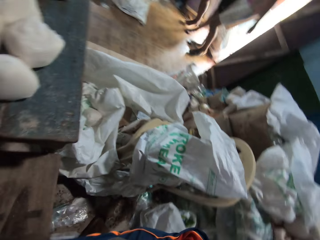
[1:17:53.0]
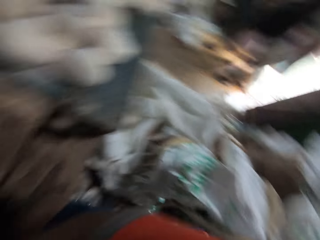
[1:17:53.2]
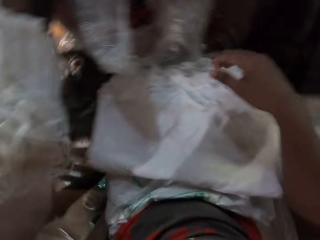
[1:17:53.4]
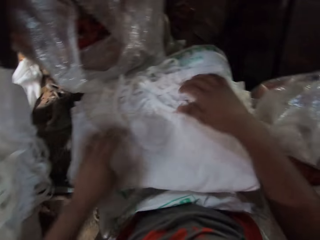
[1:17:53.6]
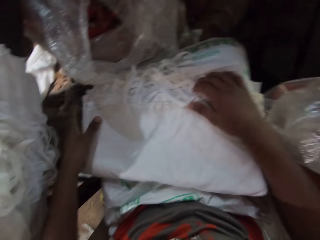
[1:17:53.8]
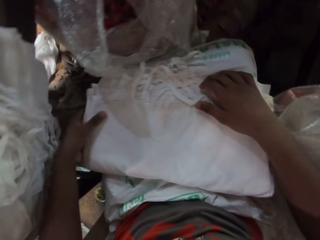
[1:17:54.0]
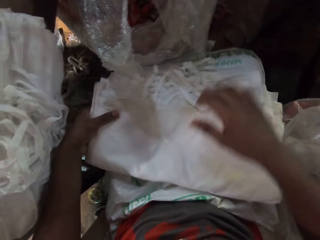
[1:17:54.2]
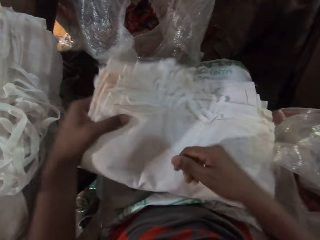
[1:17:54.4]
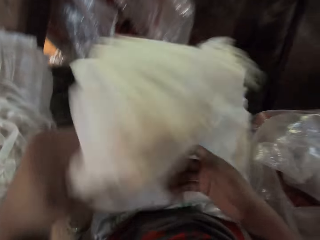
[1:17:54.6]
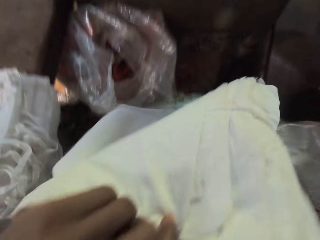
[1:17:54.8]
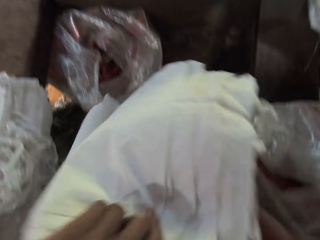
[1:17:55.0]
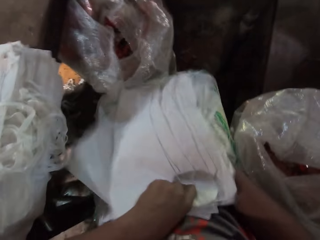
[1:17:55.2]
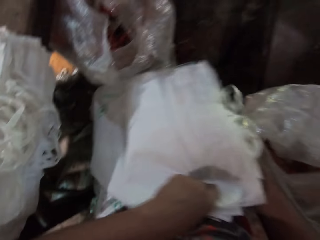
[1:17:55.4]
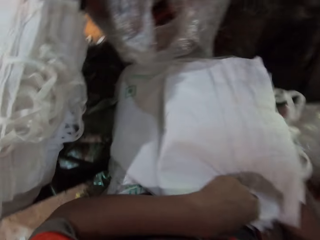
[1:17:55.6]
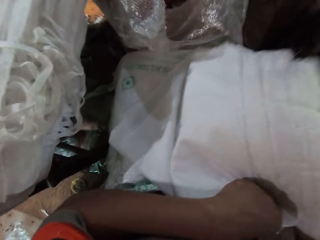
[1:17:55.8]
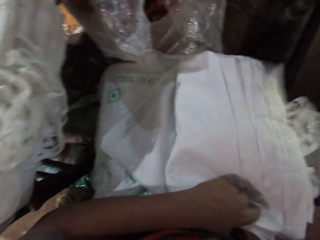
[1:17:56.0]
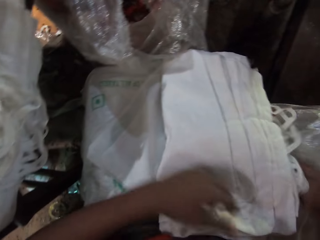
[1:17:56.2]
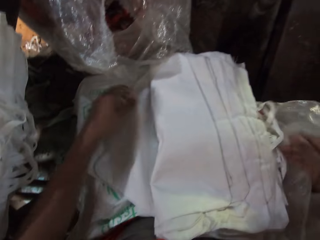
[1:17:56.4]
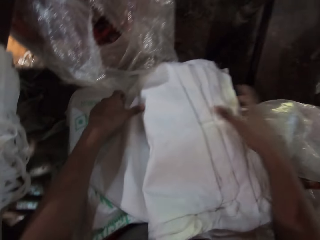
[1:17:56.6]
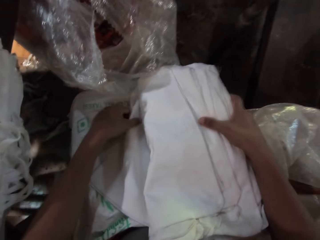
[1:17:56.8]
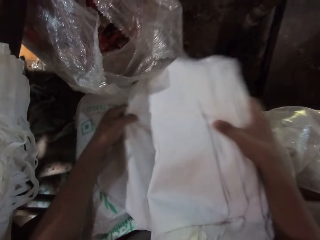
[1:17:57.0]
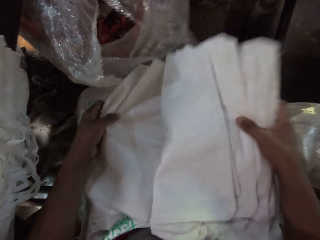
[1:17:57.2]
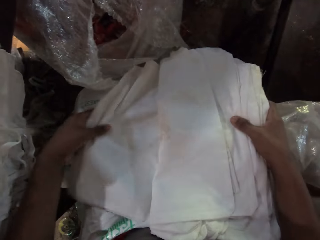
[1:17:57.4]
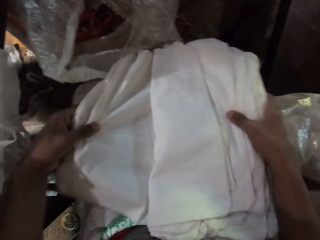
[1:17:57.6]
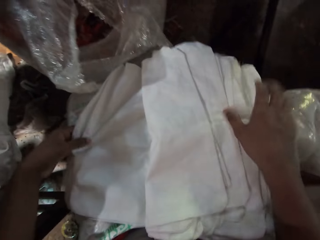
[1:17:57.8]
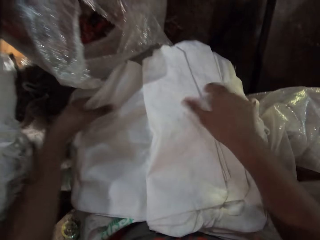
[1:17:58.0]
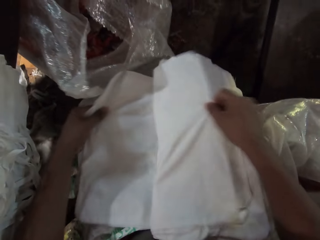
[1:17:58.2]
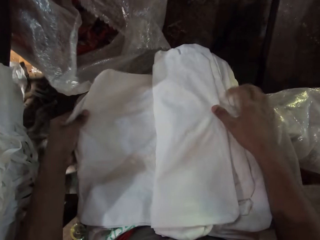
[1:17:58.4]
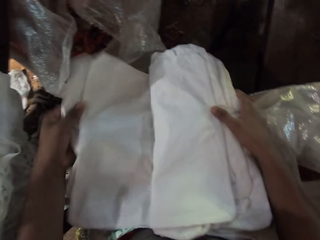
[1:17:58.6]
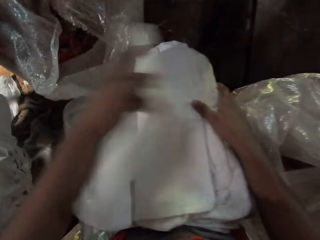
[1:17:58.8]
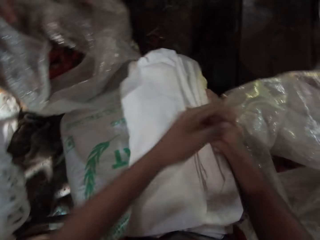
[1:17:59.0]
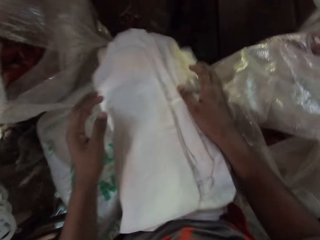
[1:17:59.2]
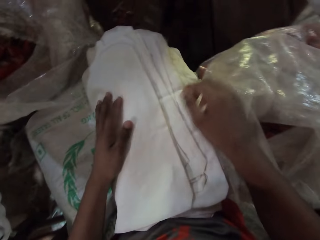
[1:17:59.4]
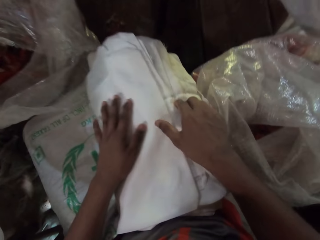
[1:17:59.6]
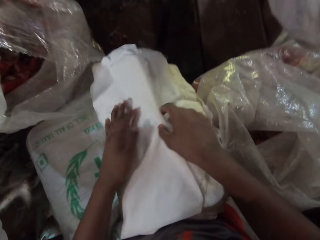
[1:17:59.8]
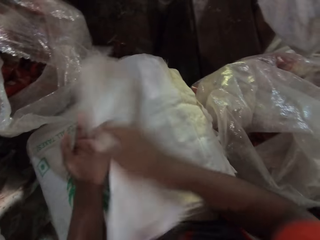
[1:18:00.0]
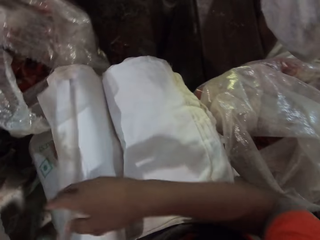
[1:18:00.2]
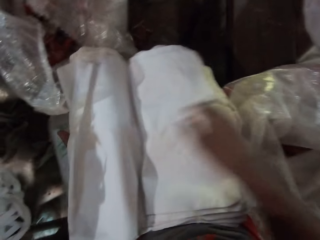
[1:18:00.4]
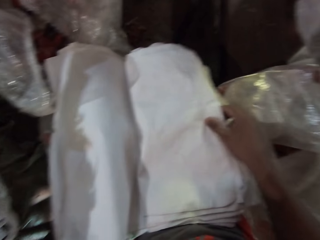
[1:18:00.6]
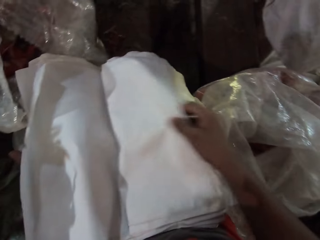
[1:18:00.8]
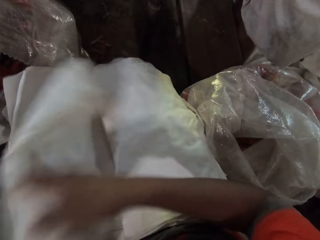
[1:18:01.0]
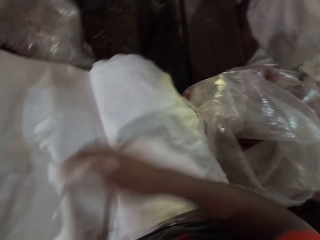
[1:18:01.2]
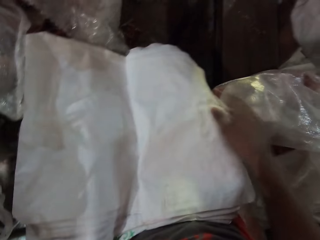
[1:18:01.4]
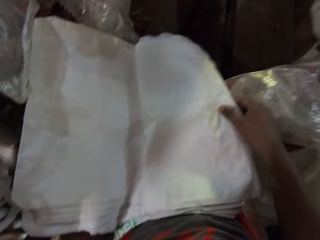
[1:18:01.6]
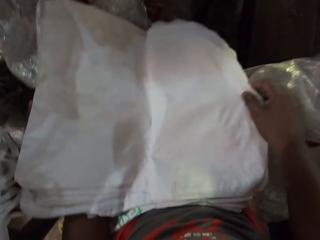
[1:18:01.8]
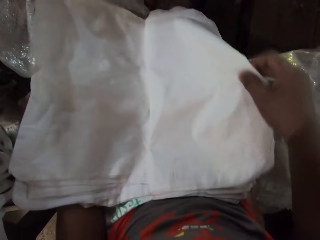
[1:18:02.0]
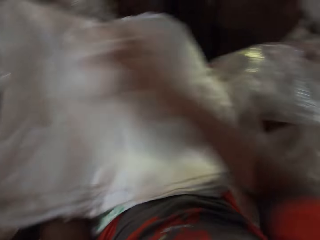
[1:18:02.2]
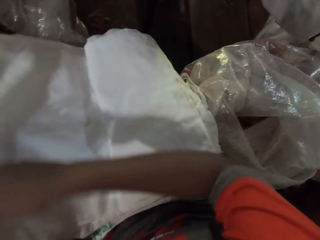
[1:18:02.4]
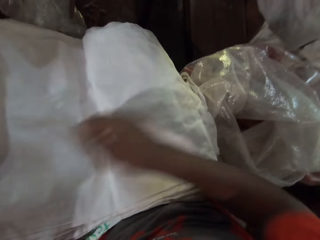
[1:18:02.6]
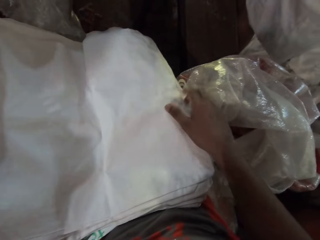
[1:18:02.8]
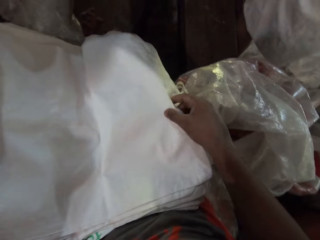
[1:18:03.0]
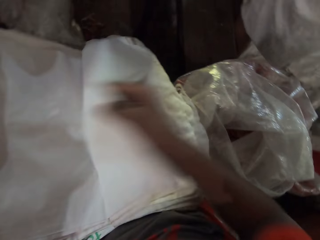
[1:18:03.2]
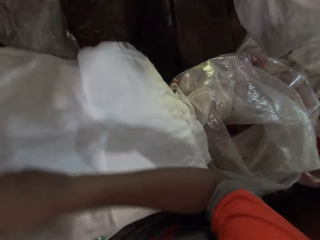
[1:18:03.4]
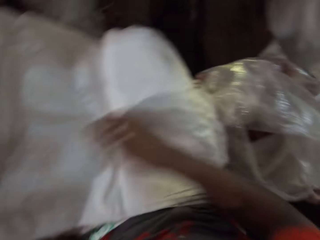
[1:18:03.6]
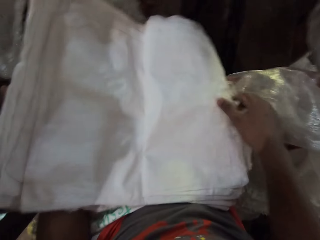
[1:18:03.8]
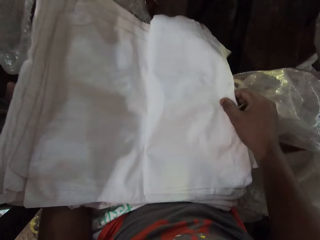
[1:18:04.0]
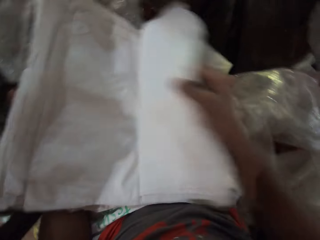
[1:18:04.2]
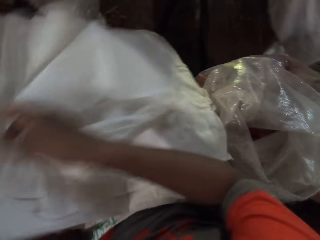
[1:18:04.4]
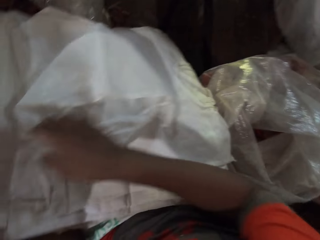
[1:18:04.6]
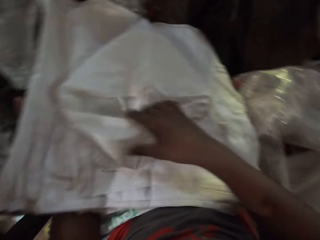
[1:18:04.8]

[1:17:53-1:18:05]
The camera wearer sorts some bags on a table with both hands. They peruse through some bag packs.

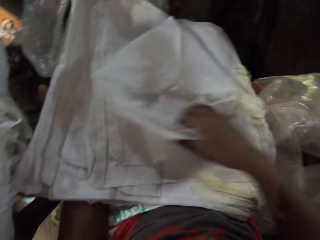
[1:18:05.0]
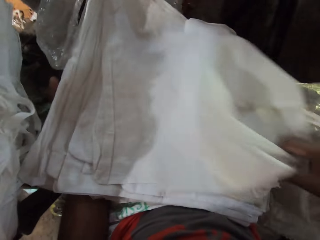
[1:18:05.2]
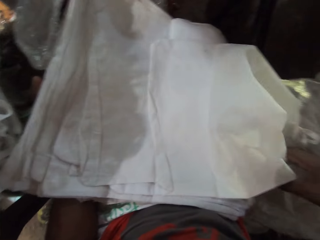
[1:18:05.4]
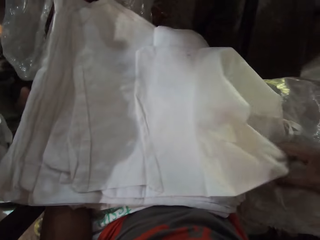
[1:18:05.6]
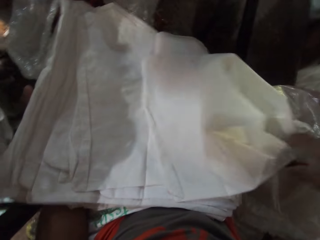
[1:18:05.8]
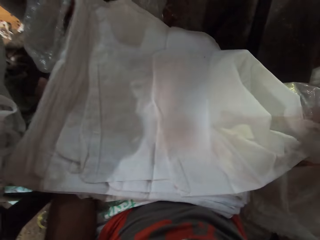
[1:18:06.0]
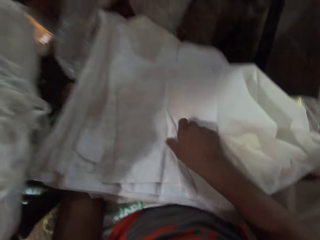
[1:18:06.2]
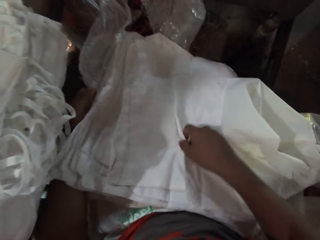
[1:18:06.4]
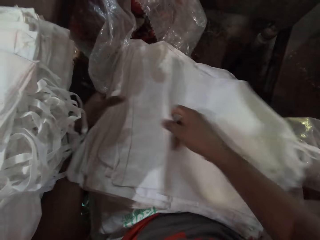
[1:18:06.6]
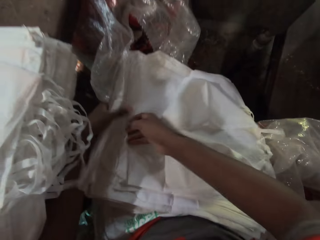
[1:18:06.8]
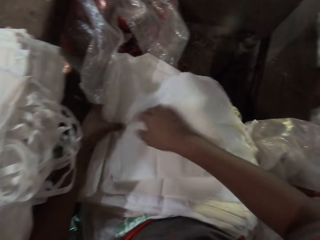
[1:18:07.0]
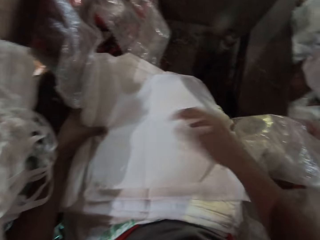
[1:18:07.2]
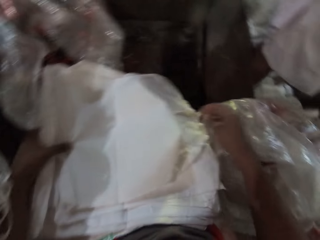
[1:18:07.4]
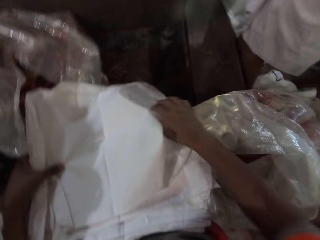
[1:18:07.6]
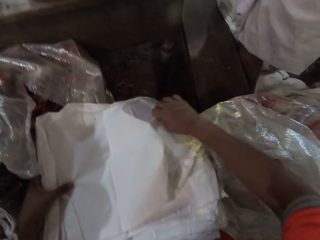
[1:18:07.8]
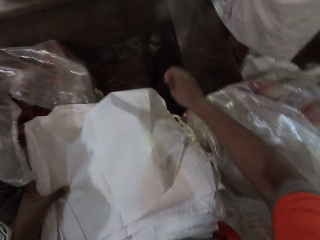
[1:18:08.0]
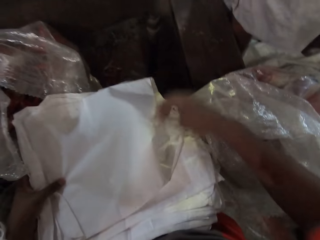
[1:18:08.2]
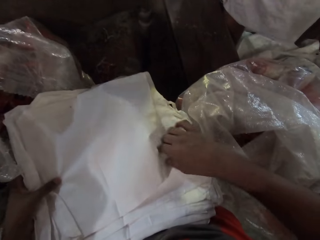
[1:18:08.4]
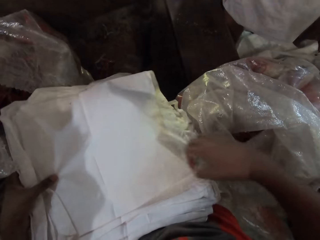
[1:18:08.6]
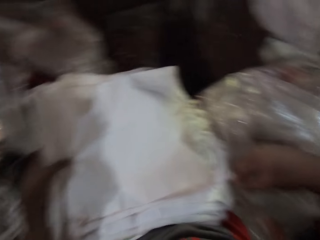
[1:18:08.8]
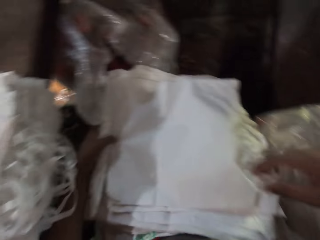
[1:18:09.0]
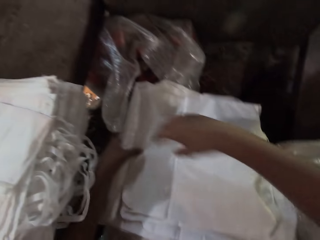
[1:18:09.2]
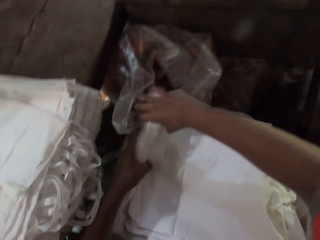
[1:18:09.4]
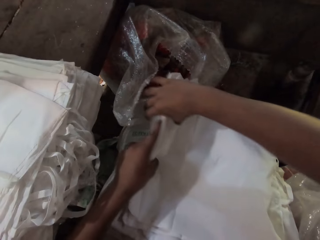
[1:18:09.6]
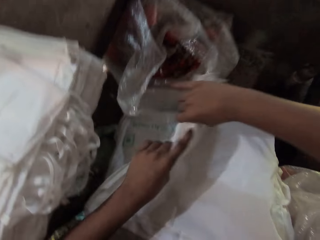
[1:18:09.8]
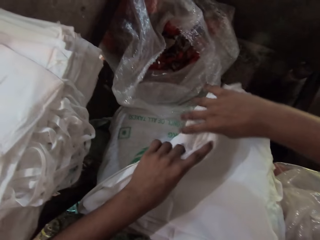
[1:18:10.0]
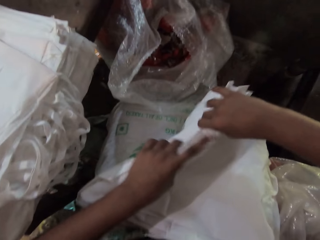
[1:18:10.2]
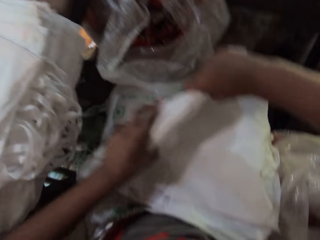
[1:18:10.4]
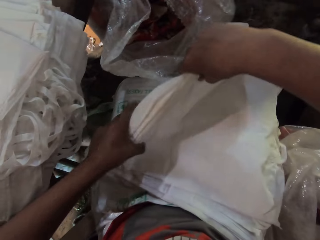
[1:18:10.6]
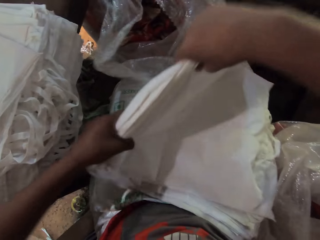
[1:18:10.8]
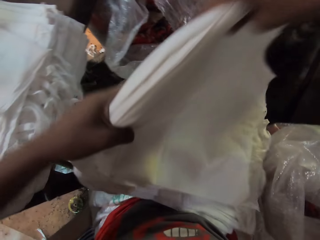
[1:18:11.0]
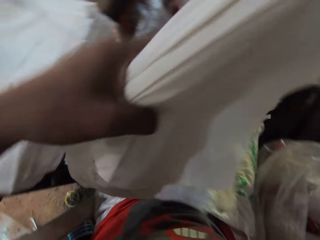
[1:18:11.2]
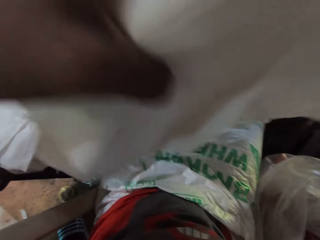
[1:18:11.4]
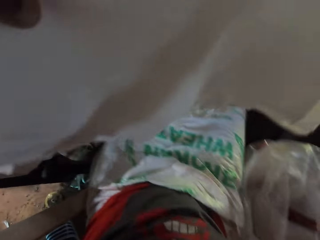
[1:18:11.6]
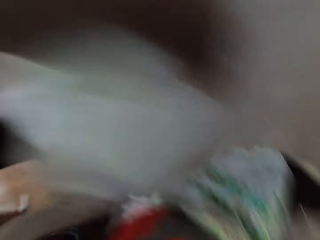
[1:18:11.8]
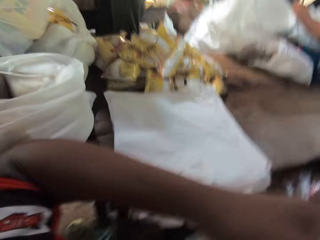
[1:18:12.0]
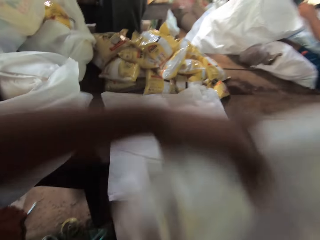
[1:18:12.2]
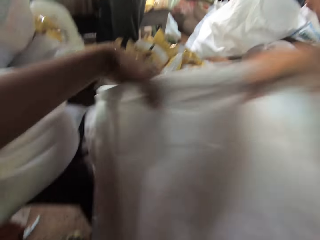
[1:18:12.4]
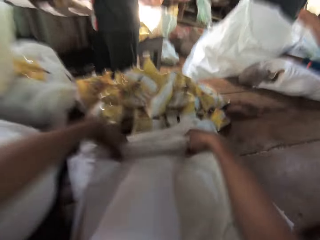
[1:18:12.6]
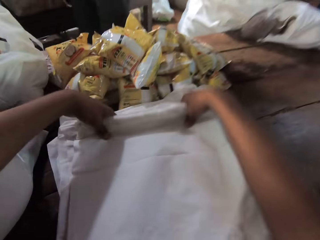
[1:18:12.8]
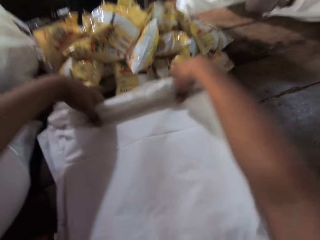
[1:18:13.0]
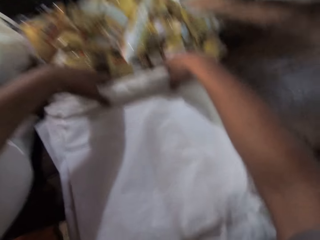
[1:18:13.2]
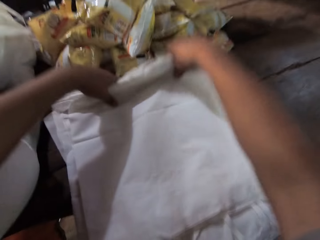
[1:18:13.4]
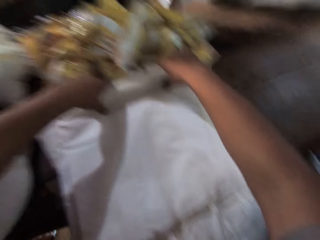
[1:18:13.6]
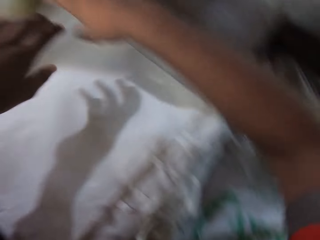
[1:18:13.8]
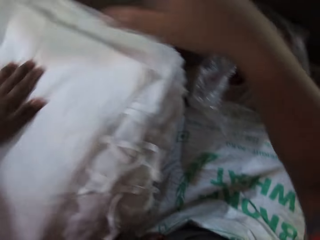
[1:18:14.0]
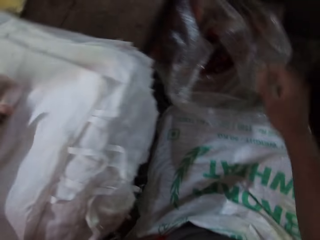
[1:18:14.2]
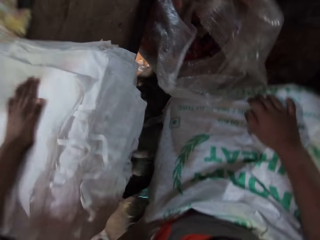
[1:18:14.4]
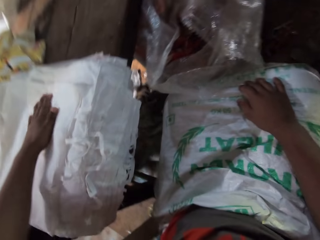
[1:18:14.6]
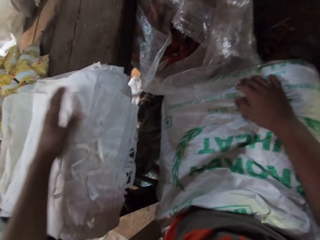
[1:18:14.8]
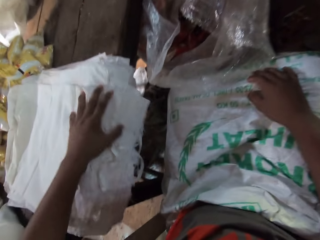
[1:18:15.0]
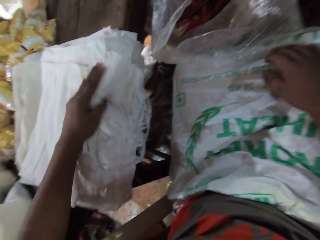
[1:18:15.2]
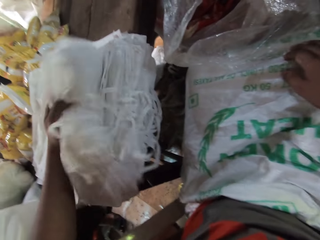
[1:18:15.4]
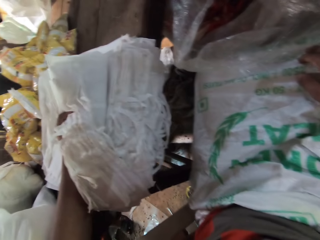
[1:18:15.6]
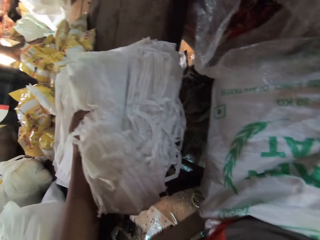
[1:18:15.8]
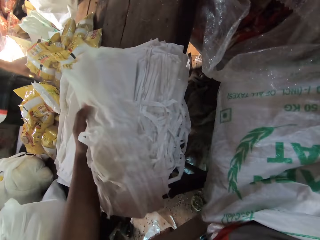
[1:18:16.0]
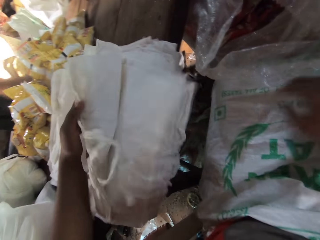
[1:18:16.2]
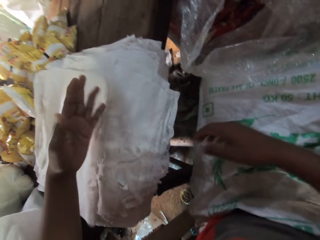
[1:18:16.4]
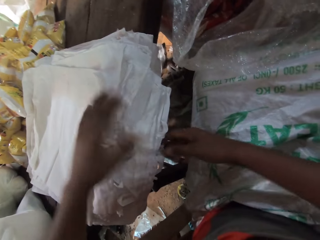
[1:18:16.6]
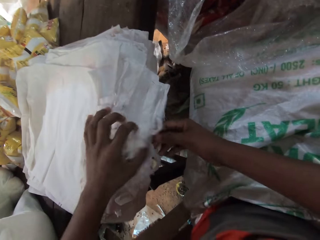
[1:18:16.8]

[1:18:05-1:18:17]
The camera wearer moves the bag packs to the table. He picks the bags from the table with both hands. He drops the bags on the table with both hands. He touches the bags on the table with his left hand. He touches a sack on the table with his right hand. He checks through the packs.
